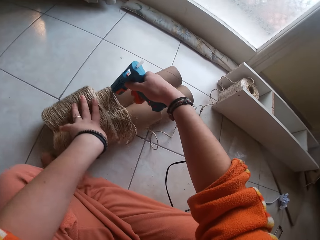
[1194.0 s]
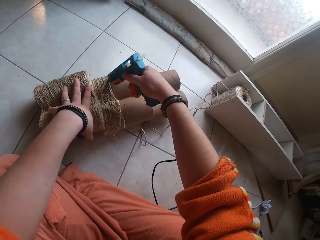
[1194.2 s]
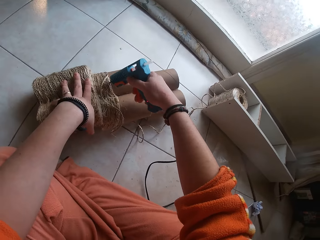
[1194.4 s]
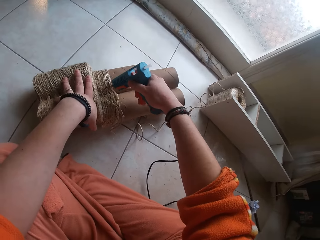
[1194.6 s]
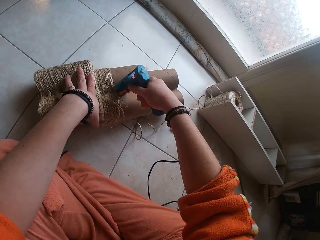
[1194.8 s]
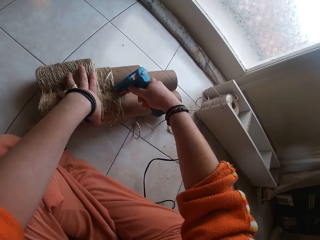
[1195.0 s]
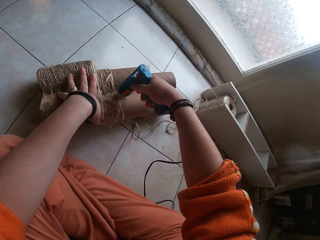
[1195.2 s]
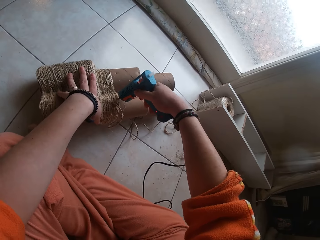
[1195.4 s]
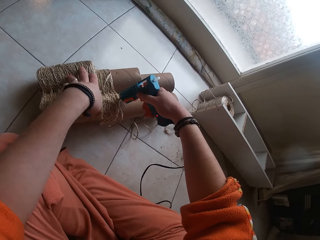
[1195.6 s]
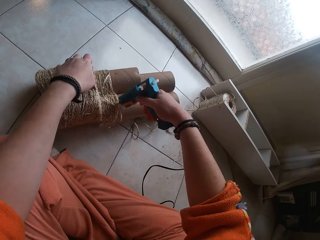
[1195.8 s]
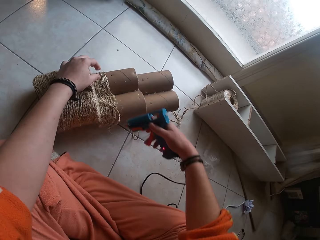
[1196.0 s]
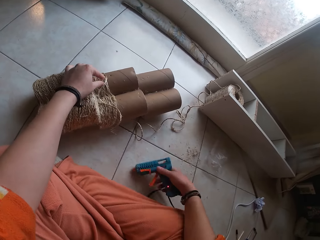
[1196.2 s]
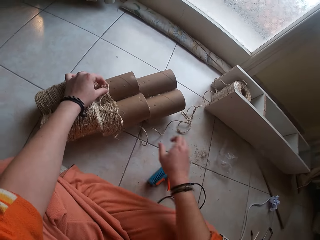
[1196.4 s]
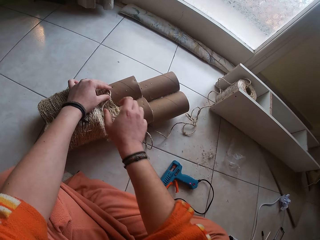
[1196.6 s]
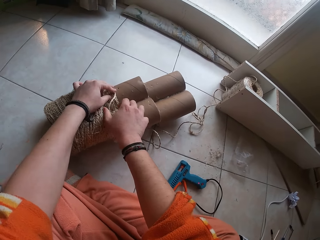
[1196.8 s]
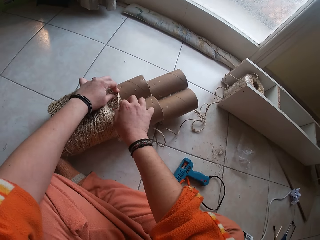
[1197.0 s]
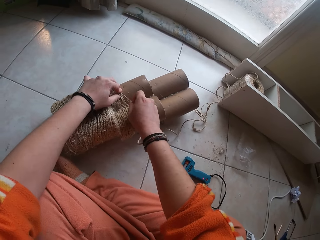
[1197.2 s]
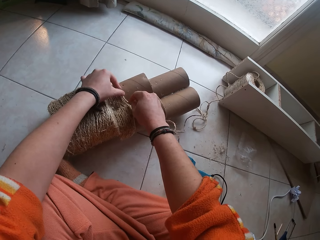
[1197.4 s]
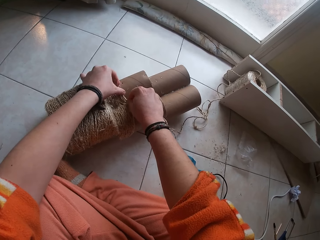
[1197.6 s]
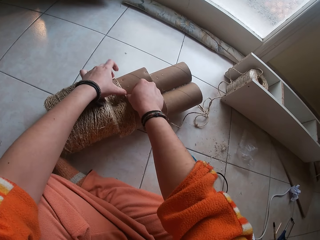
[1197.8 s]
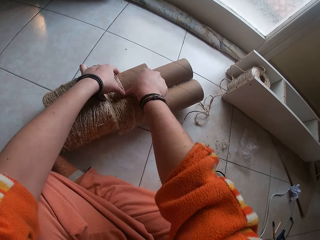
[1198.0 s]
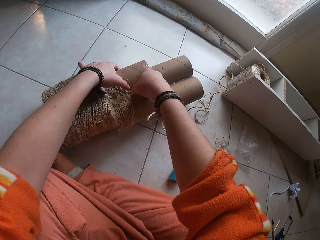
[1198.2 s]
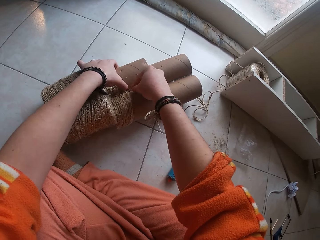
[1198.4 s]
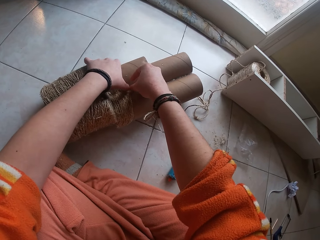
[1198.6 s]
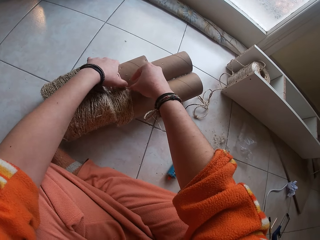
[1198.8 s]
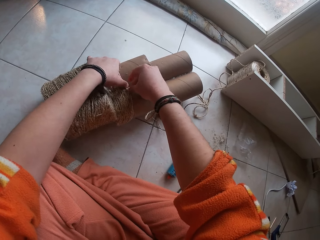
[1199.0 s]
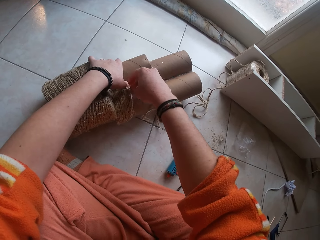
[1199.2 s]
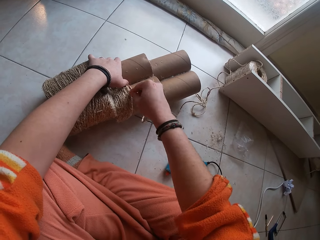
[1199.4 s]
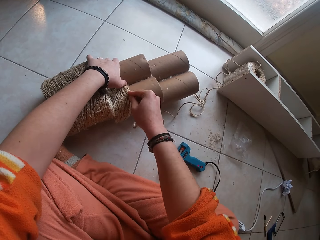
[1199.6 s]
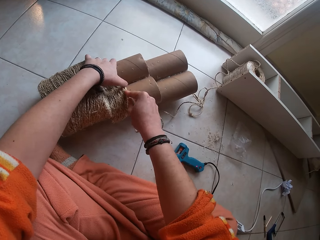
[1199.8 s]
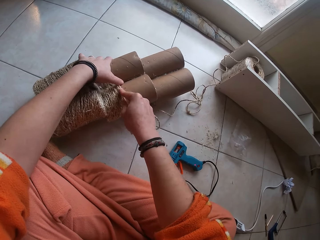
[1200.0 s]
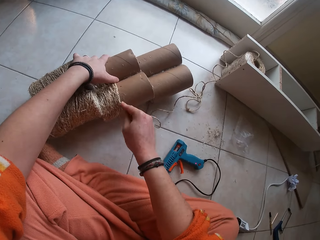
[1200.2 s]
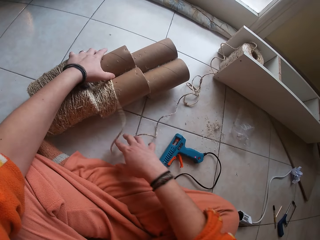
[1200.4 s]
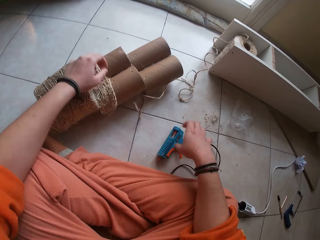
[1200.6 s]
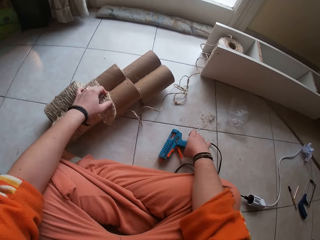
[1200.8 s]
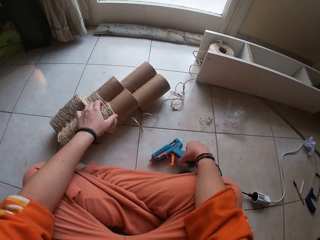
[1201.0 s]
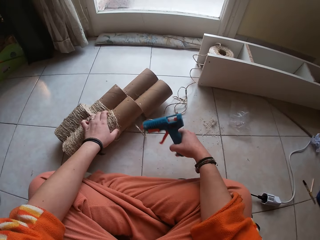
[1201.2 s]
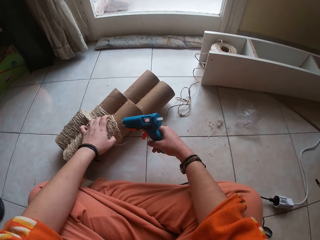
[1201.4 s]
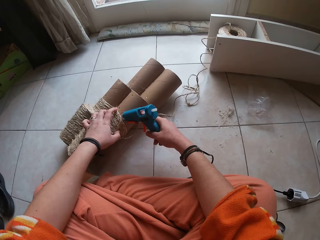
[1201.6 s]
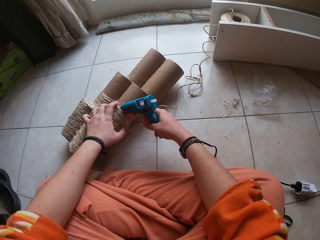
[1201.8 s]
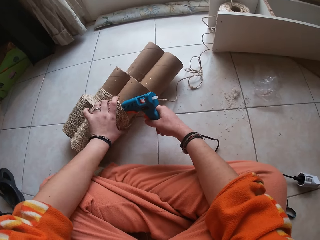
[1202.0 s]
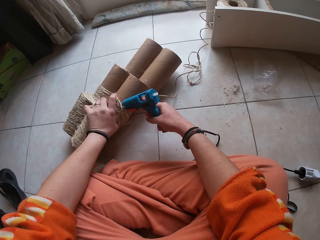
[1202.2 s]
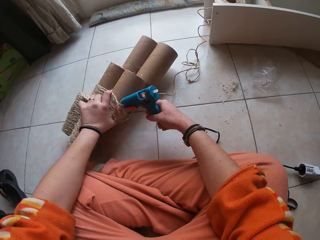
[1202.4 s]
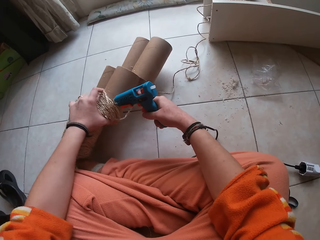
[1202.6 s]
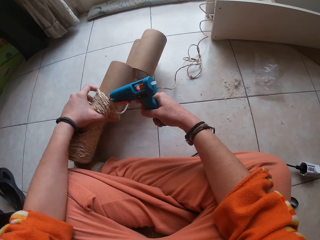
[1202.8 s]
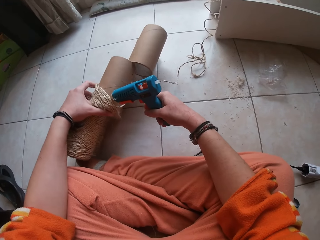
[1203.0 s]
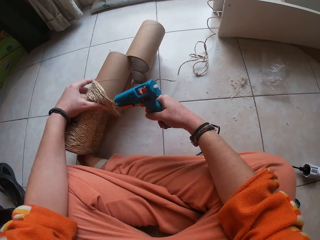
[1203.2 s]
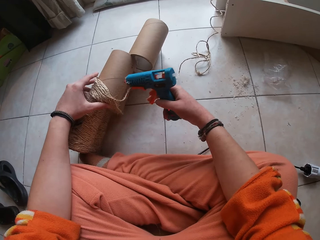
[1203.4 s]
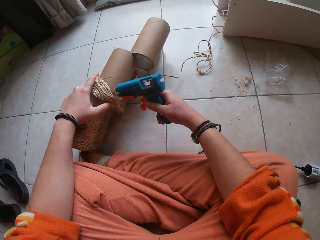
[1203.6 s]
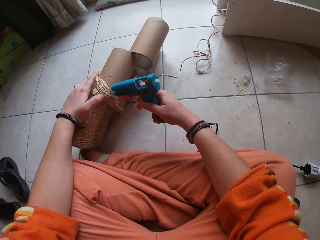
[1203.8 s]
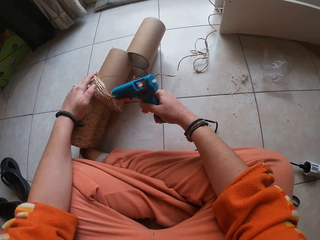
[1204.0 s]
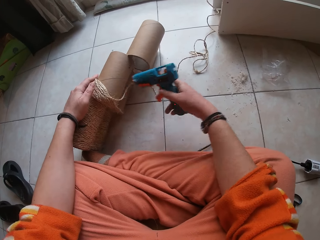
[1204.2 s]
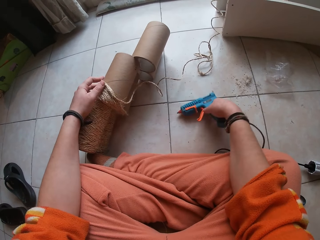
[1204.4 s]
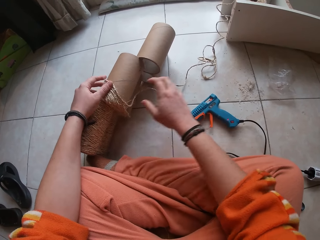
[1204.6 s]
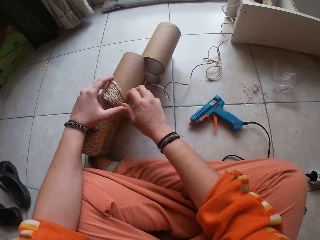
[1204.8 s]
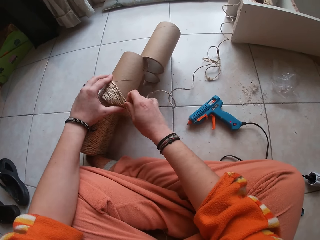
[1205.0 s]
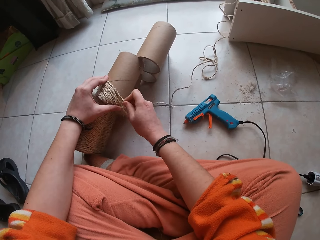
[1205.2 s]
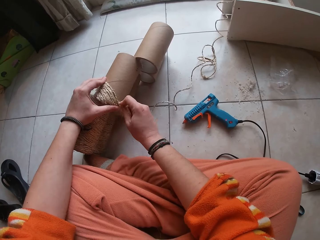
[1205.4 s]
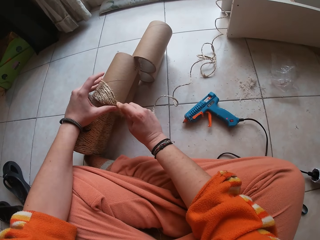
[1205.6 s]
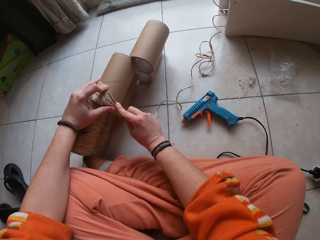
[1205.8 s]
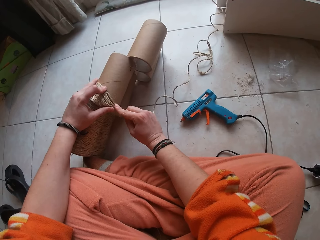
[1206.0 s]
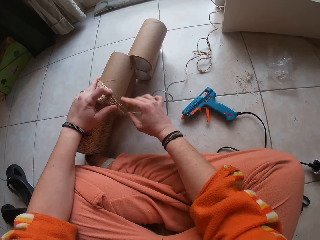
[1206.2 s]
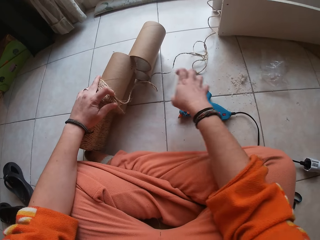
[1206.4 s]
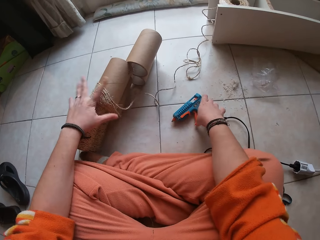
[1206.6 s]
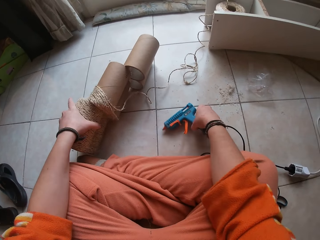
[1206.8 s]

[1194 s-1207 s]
The camera wearer applies glue on the craft with the glue gun in her right hand. She drops the glue gun on the floor with her right hand. She gums the rope on the craft with both hands. She picks up the glue gun from the floor with her right hand. She applies glue on the craft with the glue gun in her right hand. She drops the glue gun on the floor with her right hand. She gums the rope on the craft with both hands.

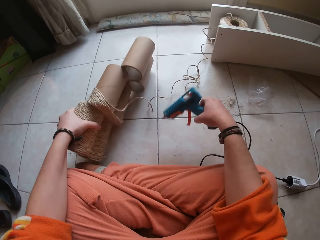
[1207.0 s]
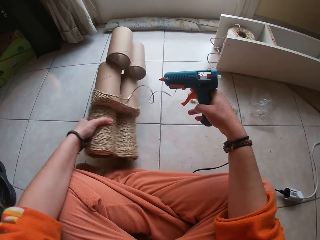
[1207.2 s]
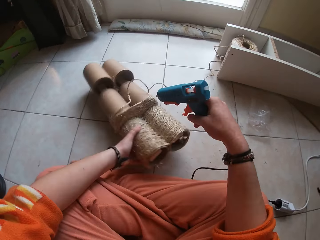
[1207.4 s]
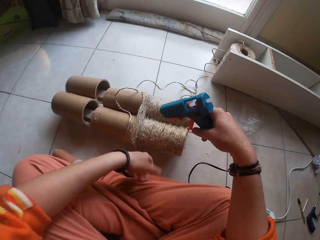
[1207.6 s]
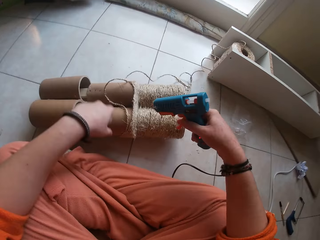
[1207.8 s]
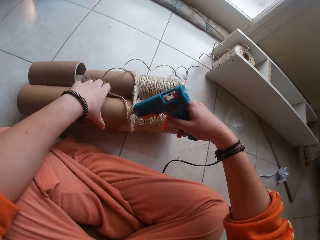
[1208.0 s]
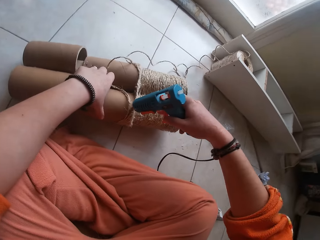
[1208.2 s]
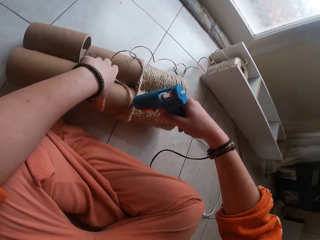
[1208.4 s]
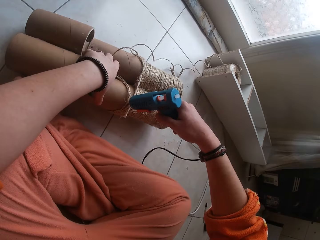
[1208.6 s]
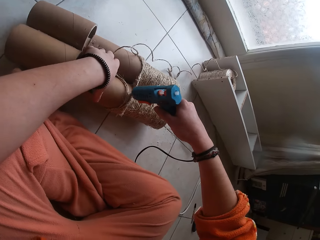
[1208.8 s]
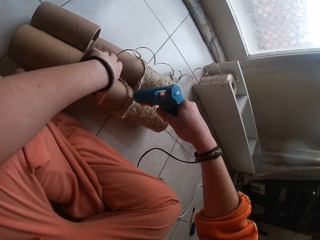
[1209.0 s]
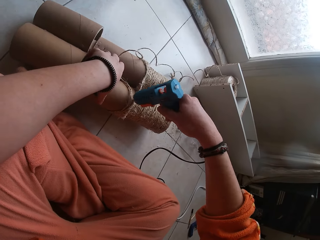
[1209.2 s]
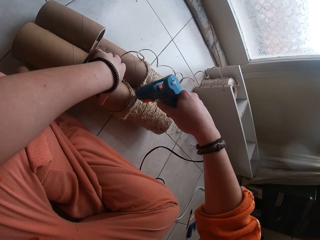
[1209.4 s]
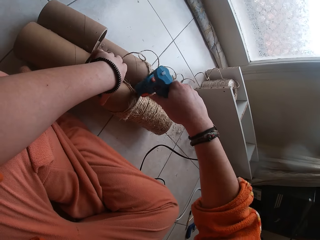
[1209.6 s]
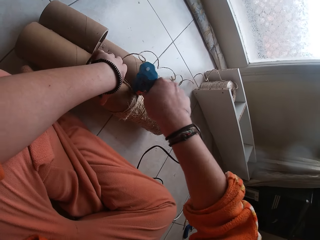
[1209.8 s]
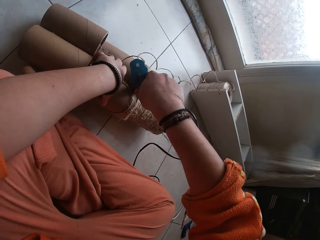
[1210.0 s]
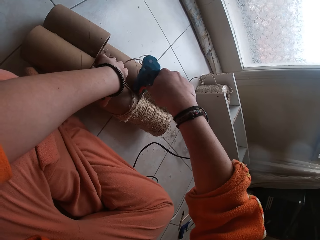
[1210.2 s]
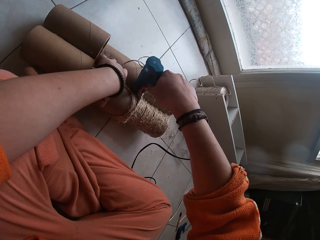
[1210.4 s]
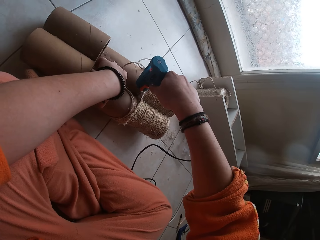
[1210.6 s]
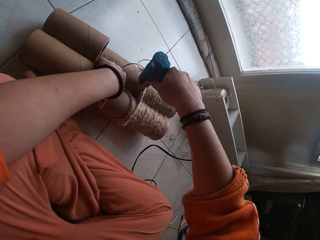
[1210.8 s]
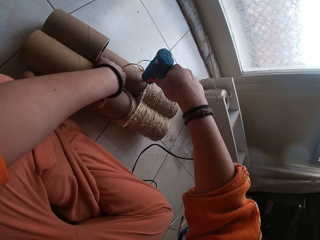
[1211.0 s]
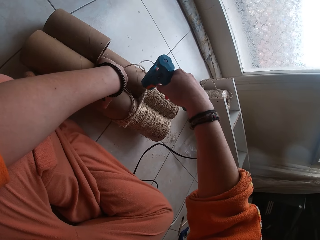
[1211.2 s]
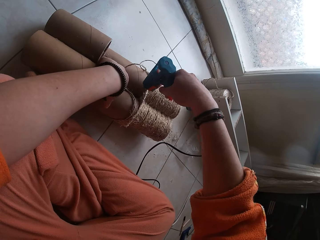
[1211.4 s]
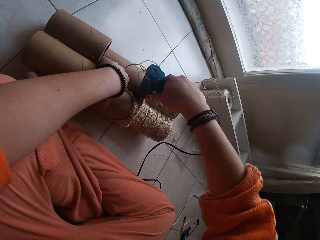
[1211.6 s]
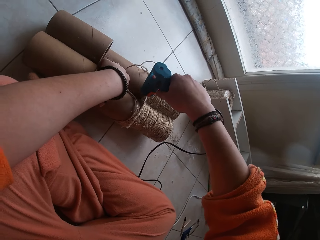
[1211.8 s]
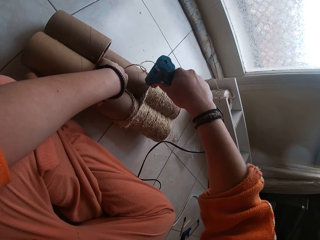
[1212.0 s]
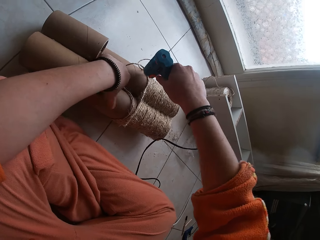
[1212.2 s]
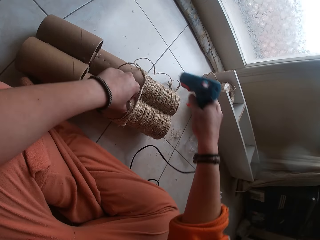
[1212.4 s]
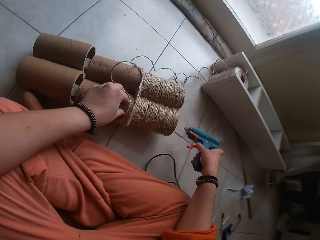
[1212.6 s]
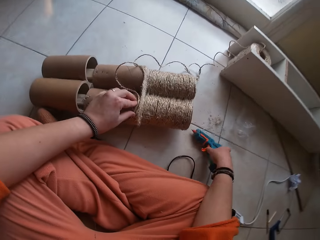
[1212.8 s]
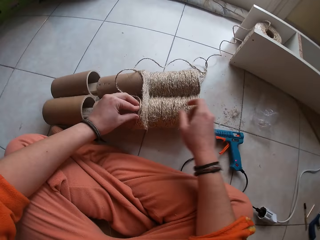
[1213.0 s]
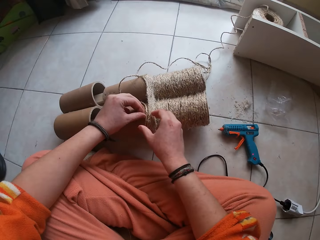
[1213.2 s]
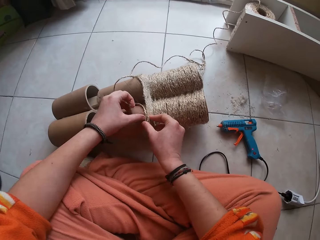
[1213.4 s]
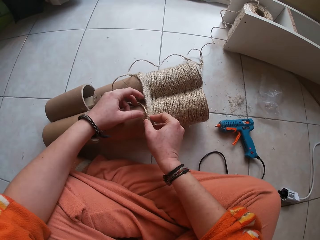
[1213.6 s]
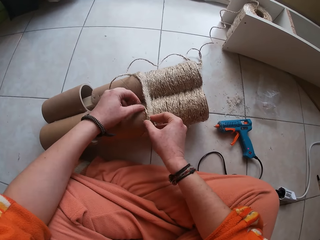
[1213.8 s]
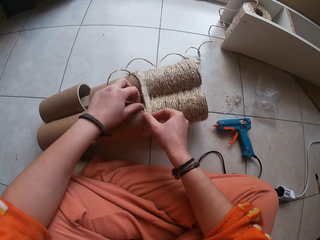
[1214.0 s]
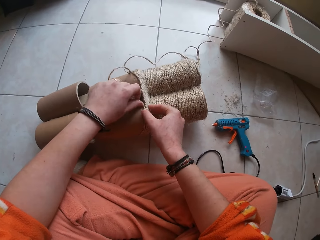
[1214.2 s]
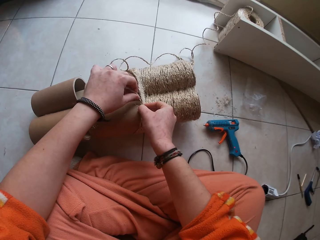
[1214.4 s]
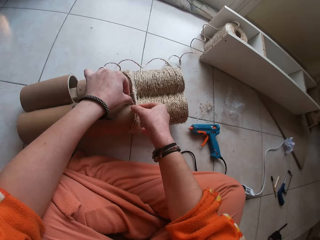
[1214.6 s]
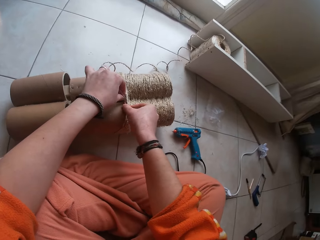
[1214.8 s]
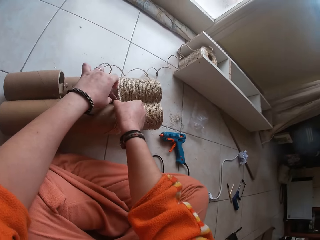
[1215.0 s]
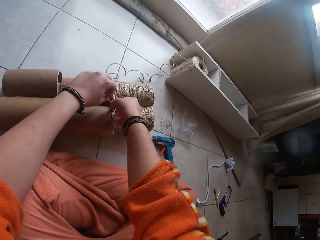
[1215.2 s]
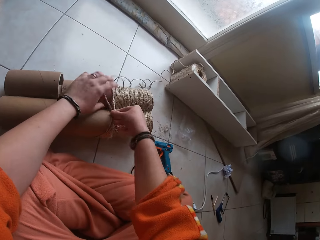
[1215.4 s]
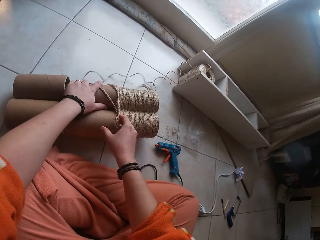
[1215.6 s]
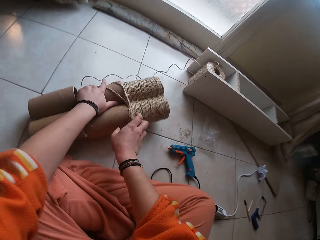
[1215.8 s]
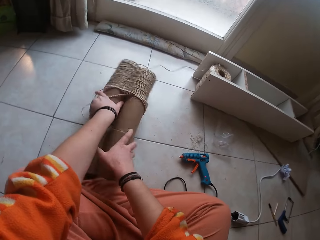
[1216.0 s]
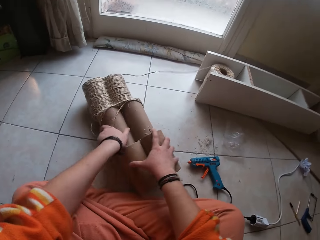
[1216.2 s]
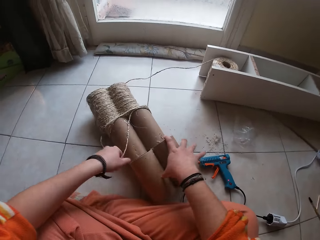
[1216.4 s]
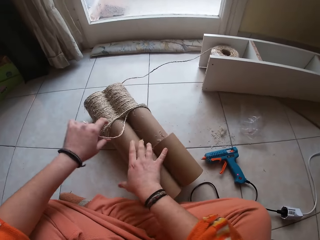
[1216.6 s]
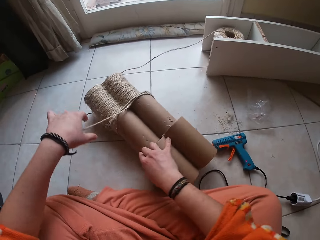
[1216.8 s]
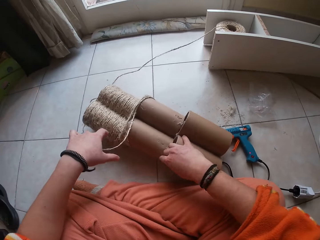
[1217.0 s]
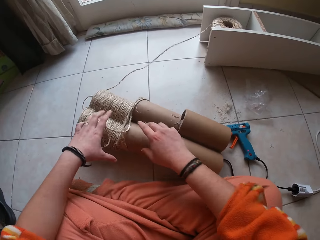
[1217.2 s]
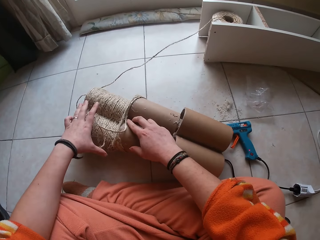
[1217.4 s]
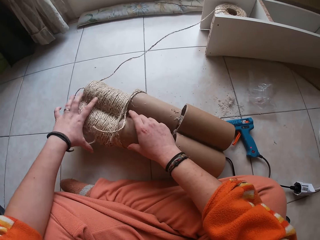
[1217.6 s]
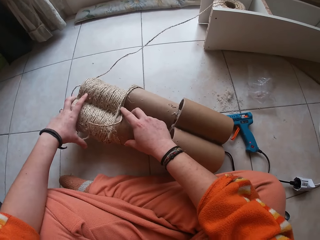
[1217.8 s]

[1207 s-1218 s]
The camera wearer picks up the glue gun from the floor with her right hand. She adjusts the craft on the floor with her left hand. She applies glue on the craft with the glue gun in her right hand. She drops the glue gun on the floor with her right hand. She gums the rope on the craft with both hands. She adjusts the craft on the floor with both hands.
